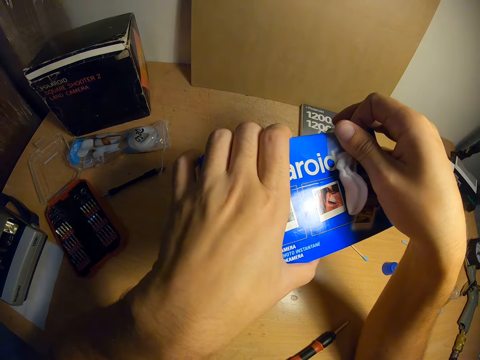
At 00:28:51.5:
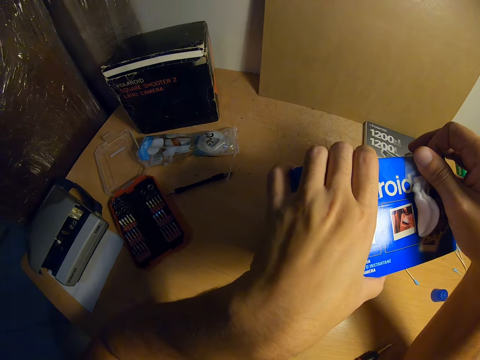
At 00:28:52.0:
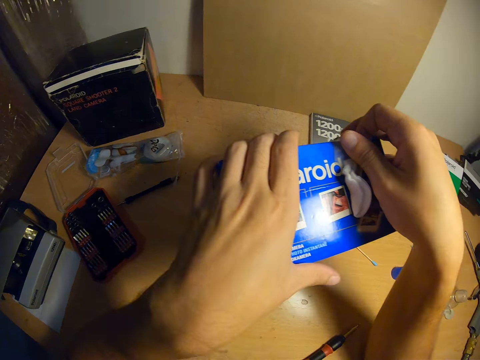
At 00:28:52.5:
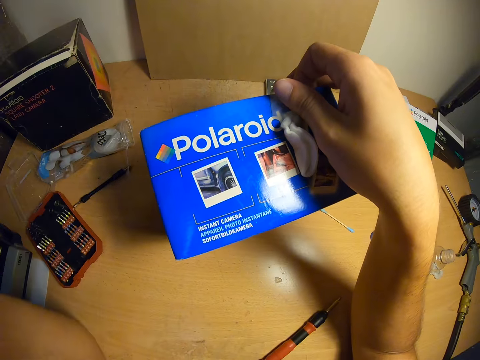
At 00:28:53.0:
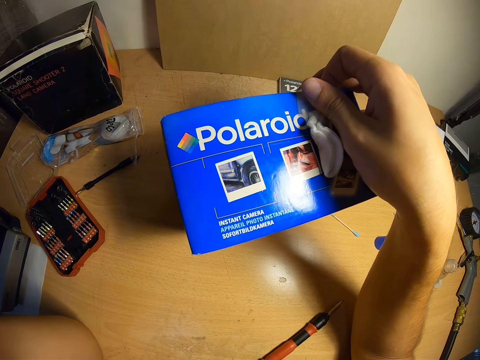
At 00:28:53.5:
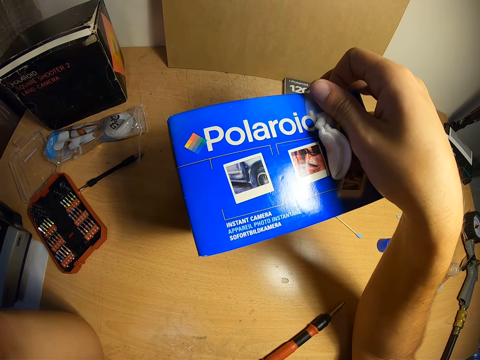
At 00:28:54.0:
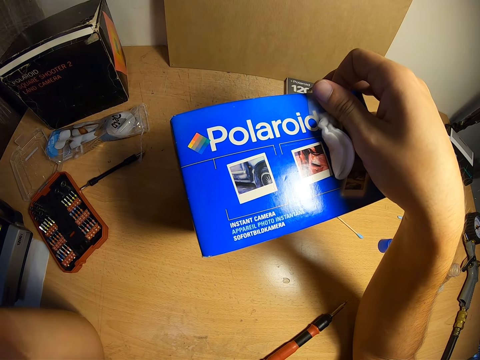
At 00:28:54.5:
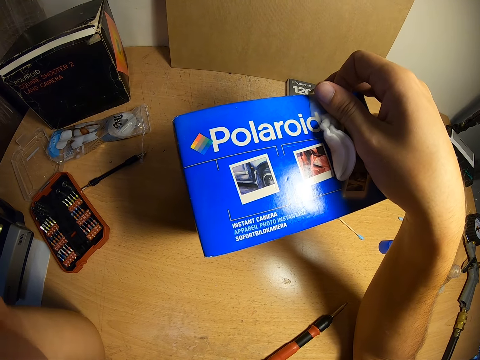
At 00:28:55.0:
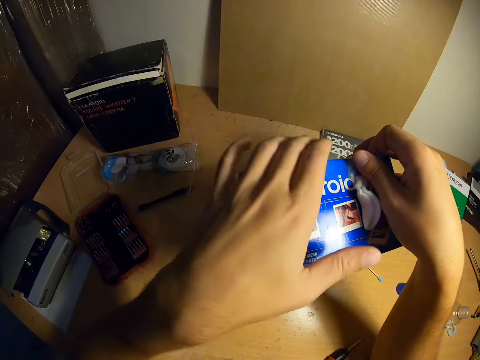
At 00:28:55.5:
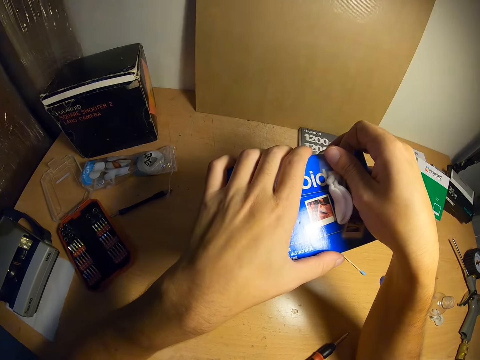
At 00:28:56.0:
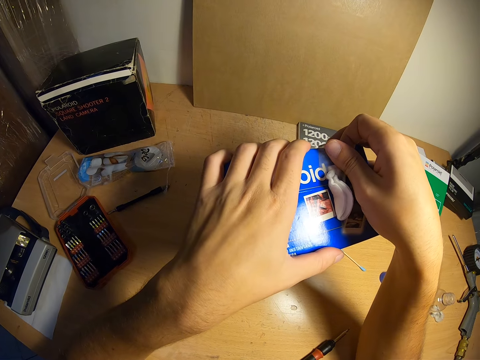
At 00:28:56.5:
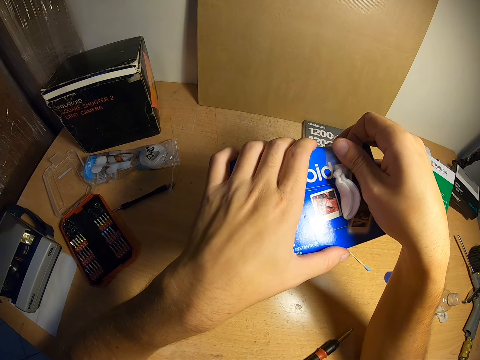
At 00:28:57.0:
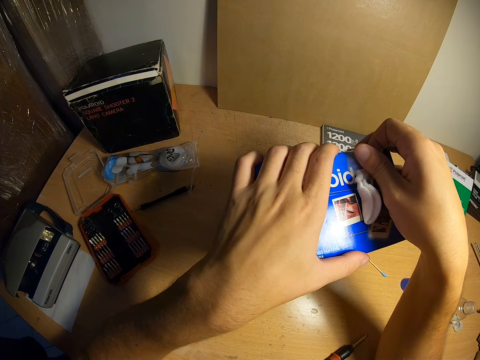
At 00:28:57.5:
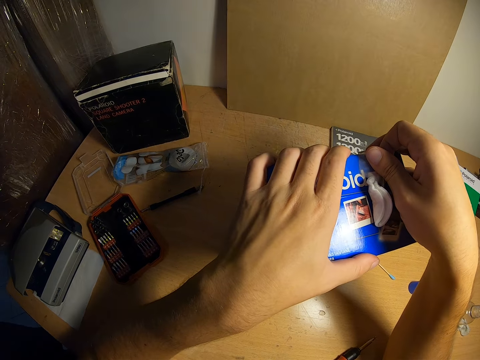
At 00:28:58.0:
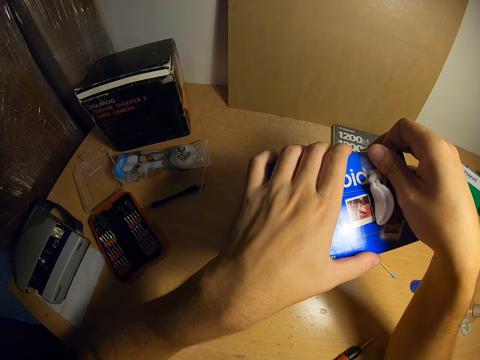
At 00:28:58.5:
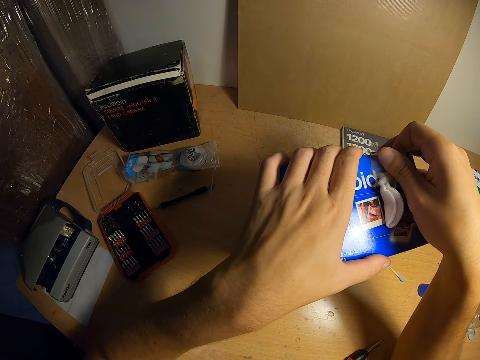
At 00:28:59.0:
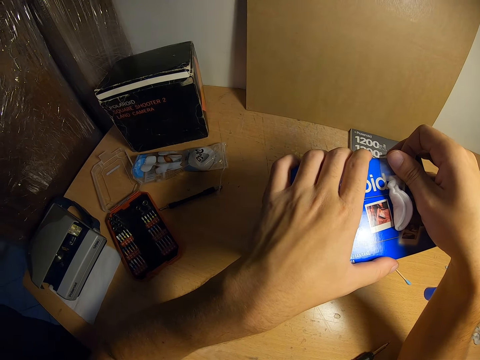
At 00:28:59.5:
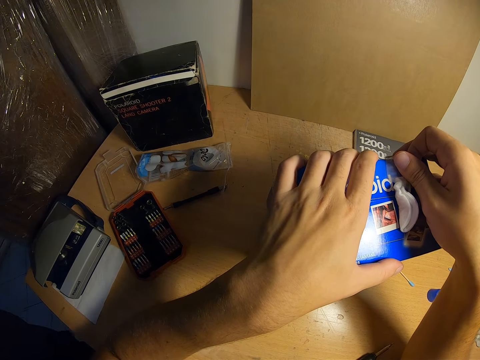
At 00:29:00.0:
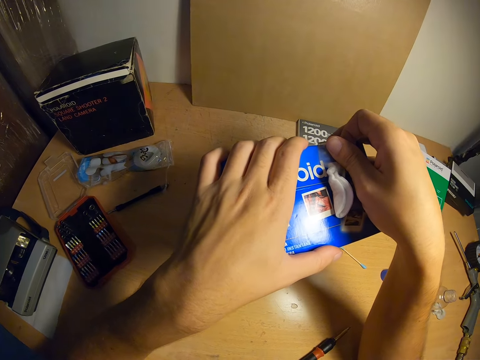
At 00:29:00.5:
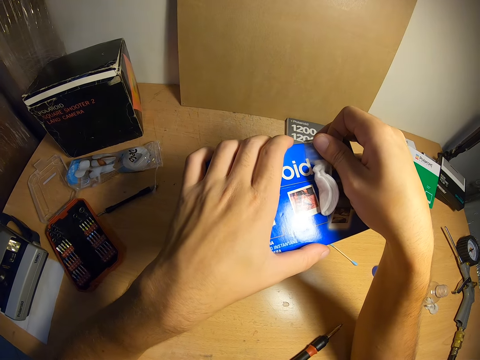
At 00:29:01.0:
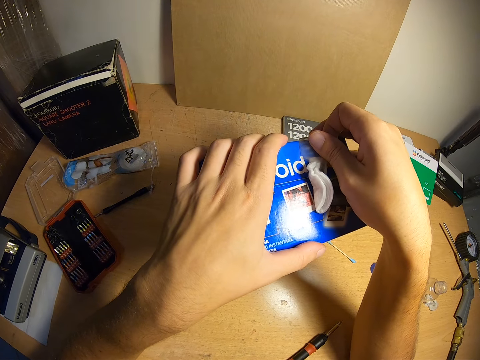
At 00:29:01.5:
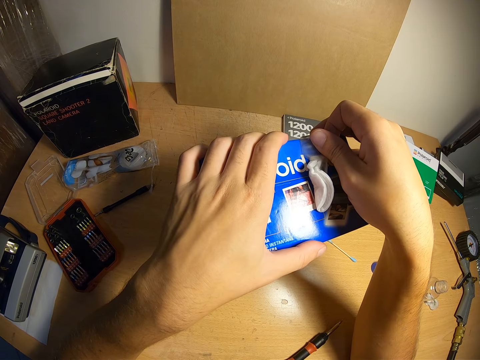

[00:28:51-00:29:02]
The camera wearer holds something with his left hand. He interacts with a person. He holds the box with his left hand. He removes a sellotape from the box.

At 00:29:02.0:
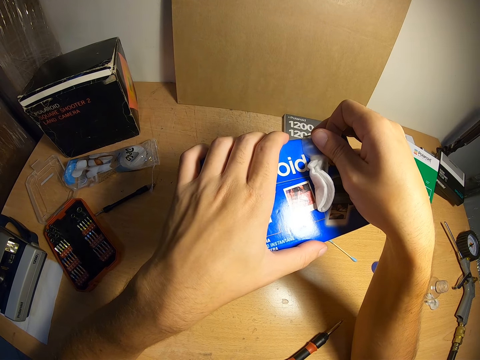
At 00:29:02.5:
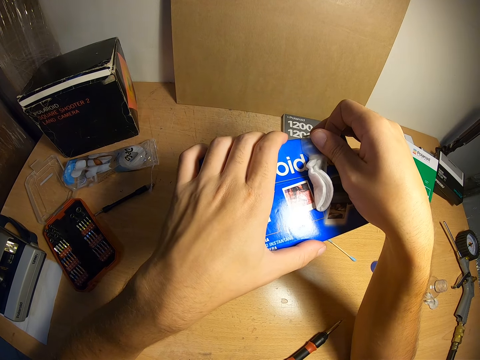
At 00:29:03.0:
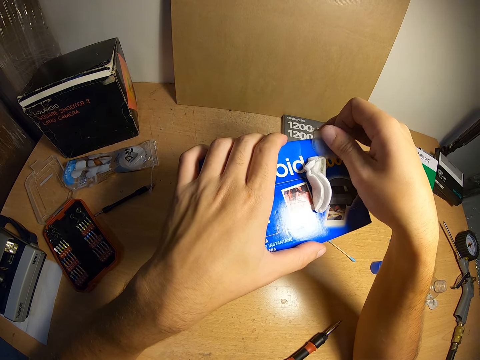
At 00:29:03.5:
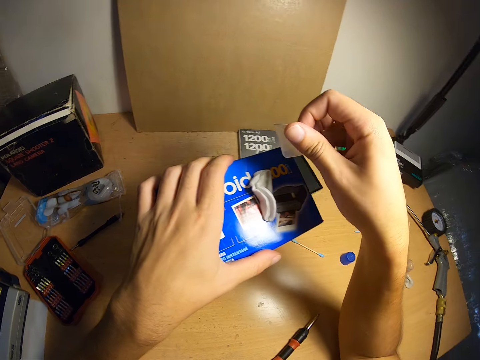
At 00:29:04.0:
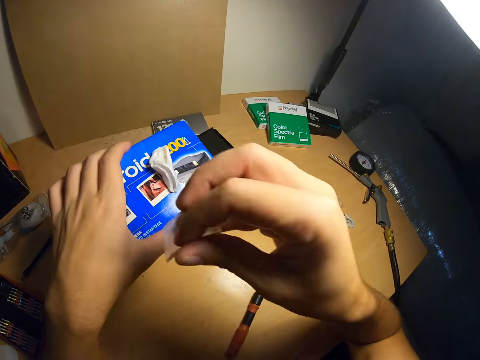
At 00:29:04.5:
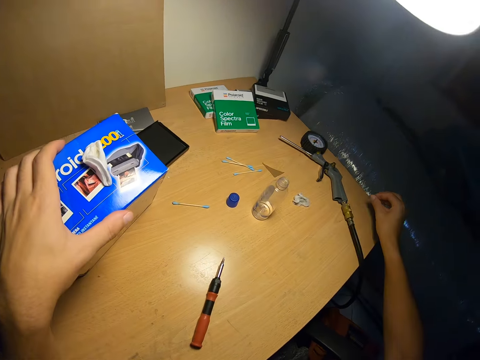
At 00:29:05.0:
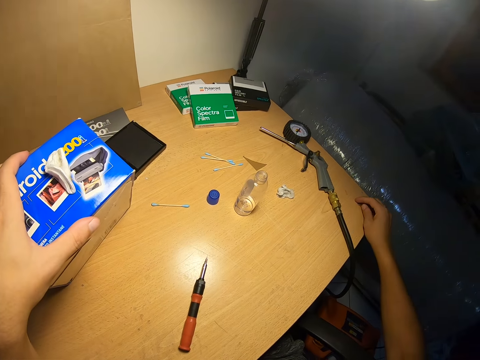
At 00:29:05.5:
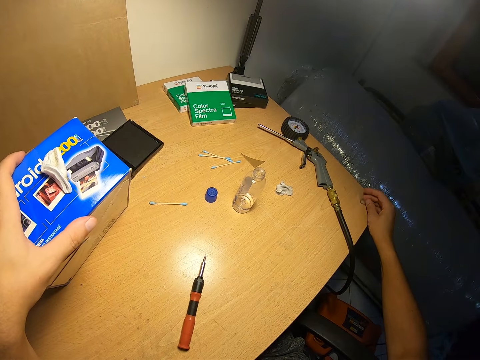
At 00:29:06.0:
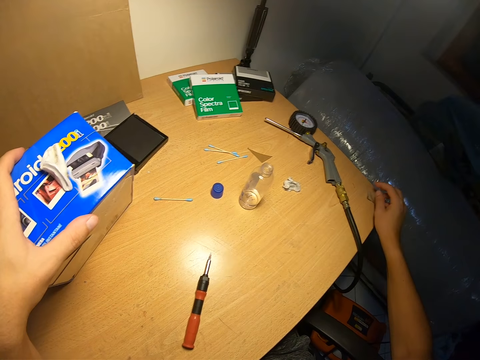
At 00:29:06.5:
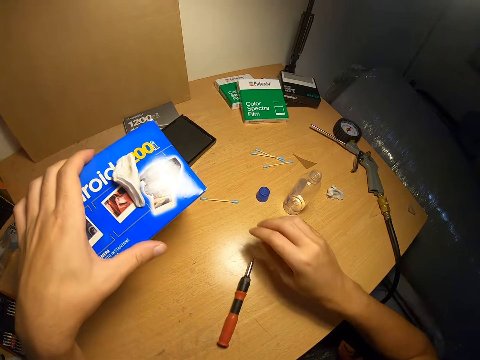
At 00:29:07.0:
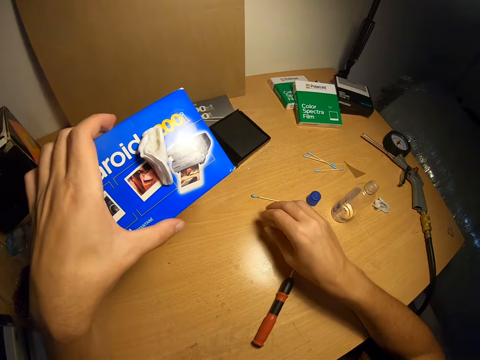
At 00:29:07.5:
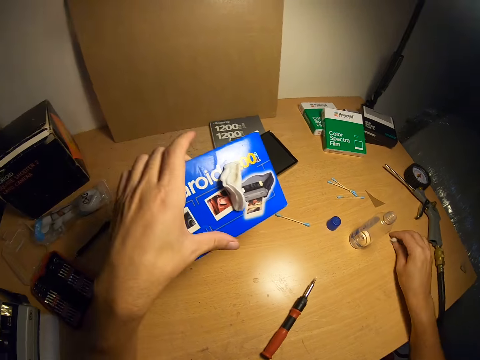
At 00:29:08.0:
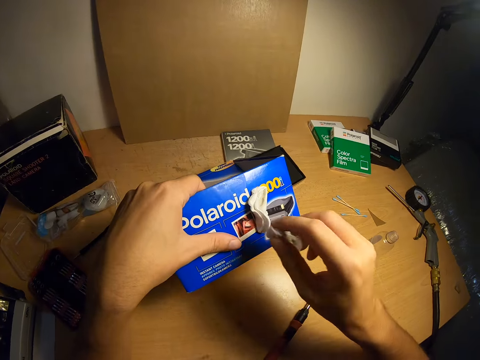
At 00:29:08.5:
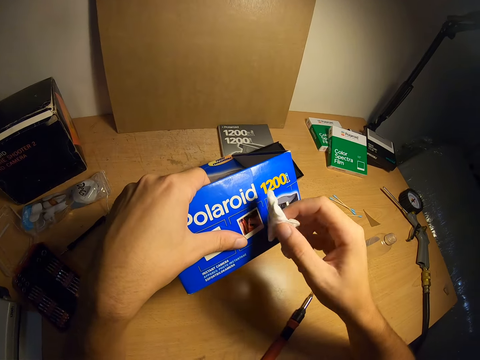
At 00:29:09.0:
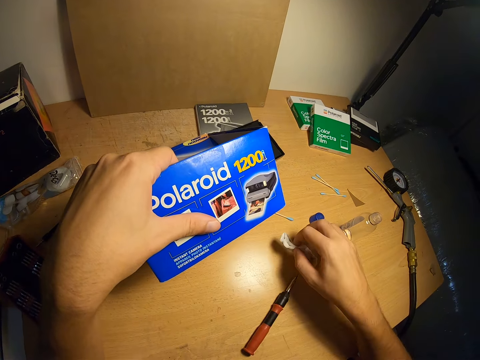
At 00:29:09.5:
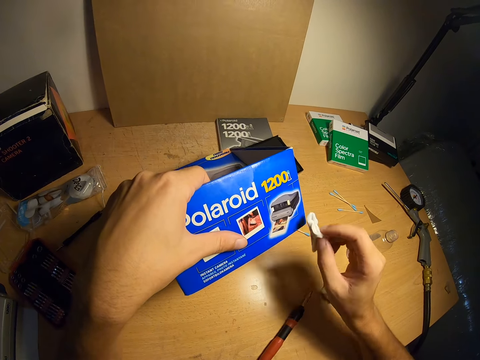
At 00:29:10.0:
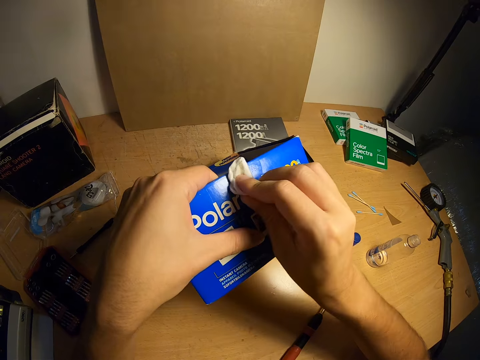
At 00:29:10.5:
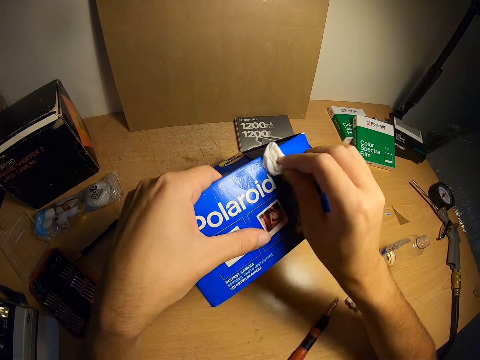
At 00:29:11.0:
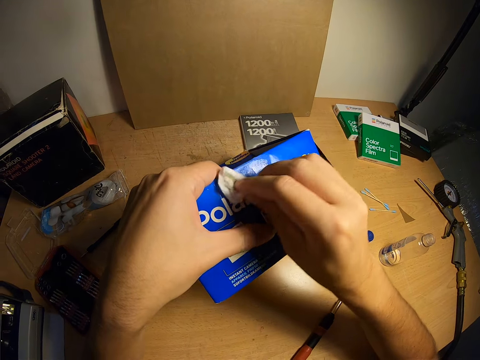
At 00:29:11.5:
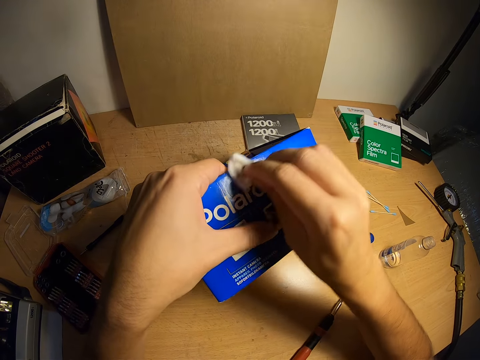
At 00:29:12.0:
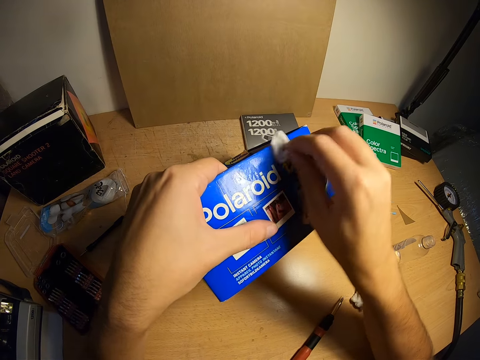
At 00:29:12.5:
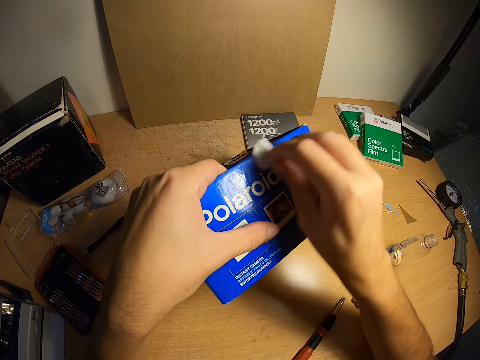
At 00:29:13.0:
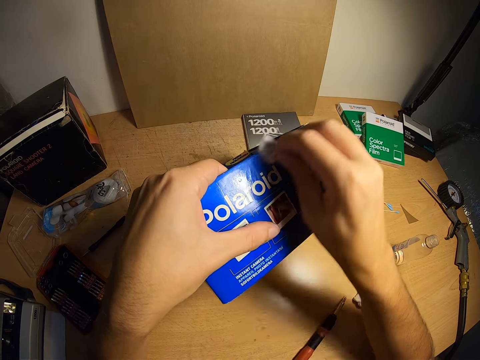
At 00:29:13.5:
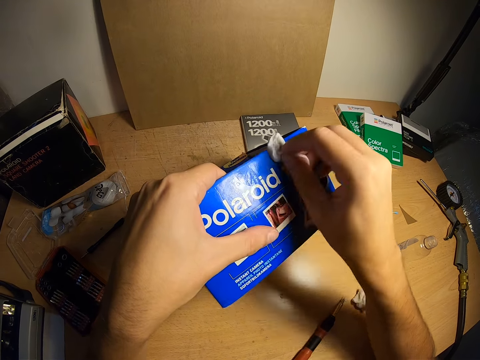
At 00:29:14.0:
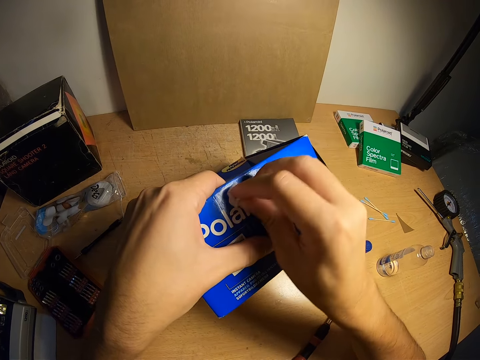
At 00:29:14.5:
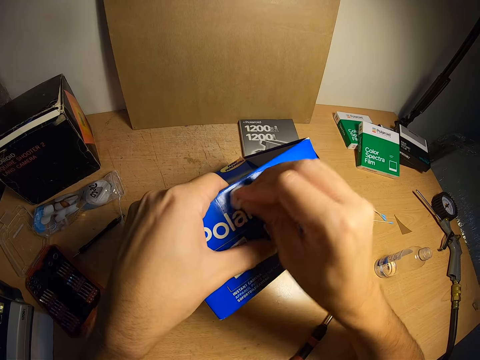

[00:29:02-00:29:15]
The camera wearer places the nylon on the table. He sticks the sellotape on the table. He picks up a cotton wool on the table. He removes a cotton wool from the side of the box. He looks at the cotton wool. He drops the cotton wool on the table. He picks the cotton wool. He cleans the box with the cotton wool in his right hand.

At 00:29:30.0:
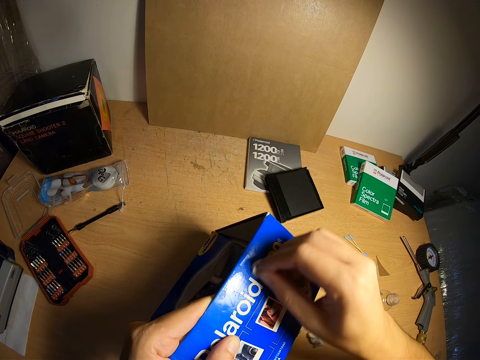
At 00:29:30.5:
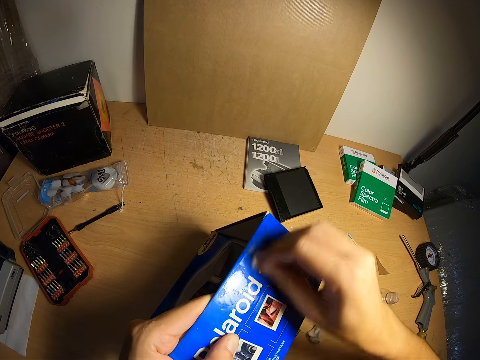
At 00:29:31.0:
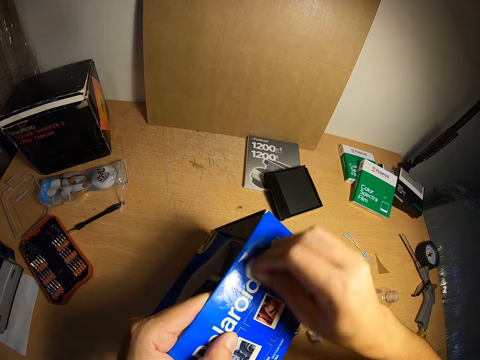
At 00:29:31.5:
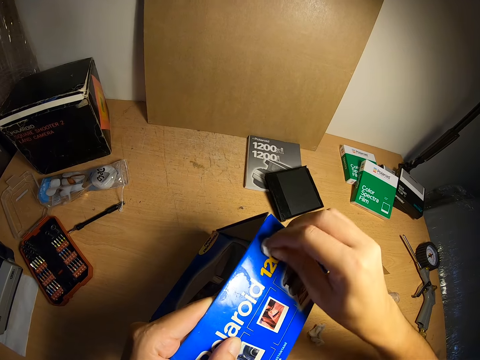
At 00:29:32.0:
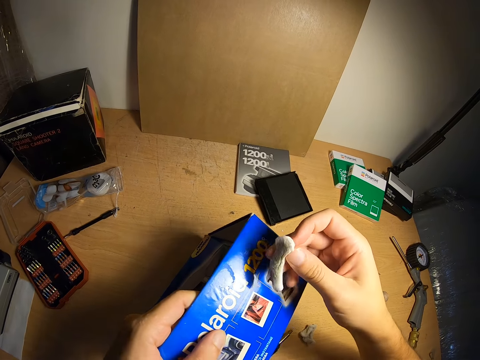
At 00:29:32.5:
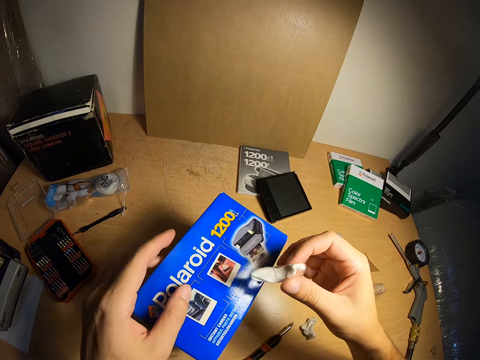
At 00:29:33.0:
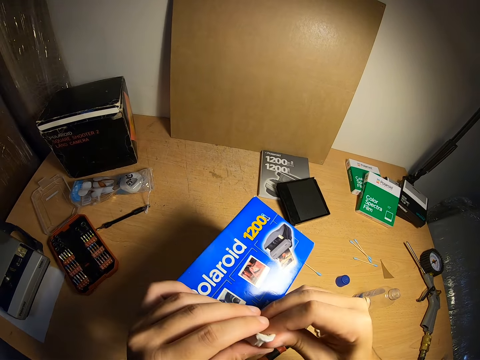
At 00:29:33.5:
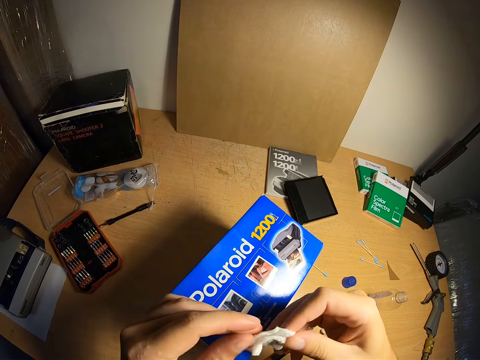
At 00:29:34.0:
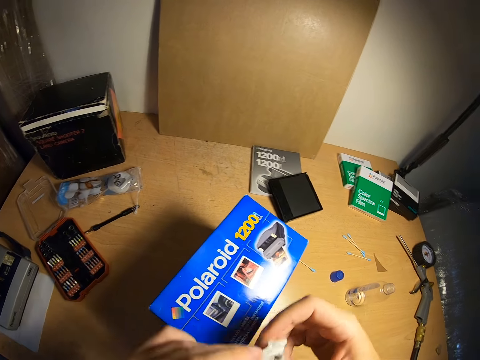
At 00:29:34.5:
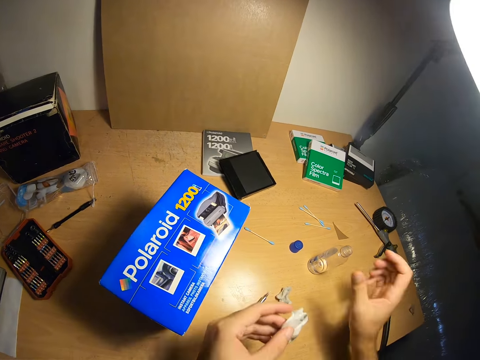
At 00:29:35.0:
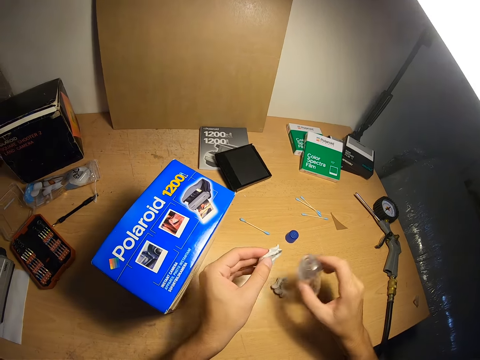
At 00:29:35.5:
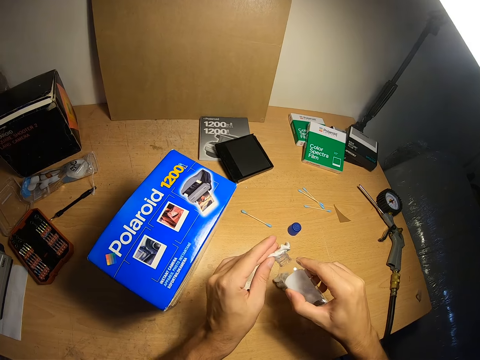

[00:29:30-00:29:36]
The camera wearer looks at the cotton wool. He drops the box on the table. He stretches the cotton wool. He smoothens the cotton wool with both his hands. He takes a bottle of spirit. He pours the spirit on the cotton wool.
